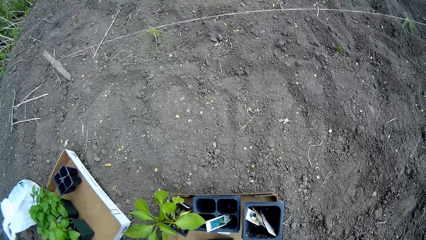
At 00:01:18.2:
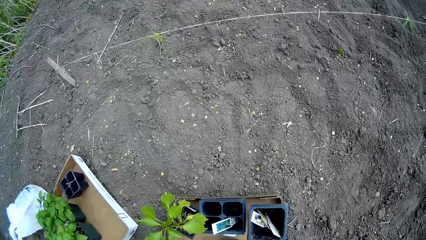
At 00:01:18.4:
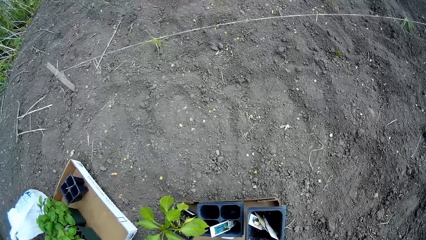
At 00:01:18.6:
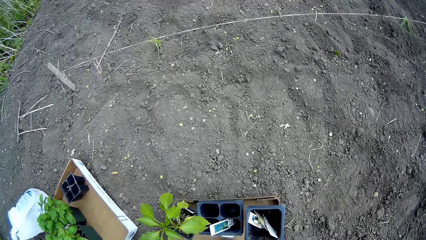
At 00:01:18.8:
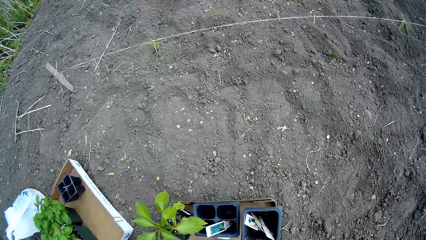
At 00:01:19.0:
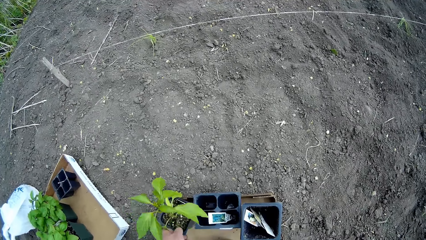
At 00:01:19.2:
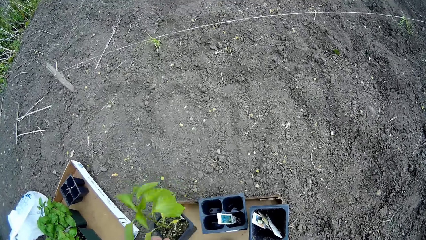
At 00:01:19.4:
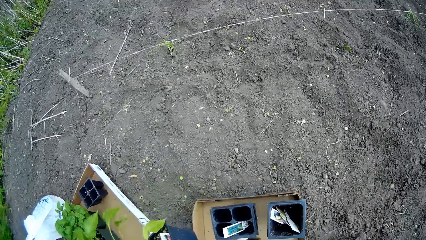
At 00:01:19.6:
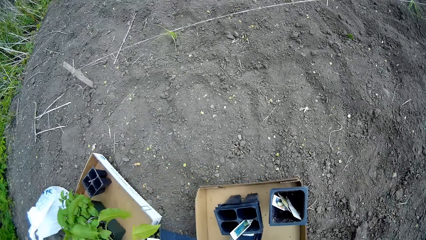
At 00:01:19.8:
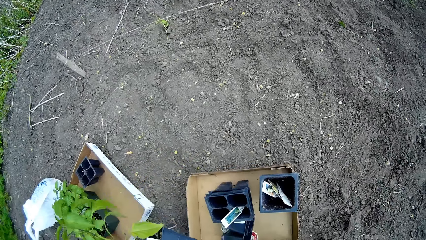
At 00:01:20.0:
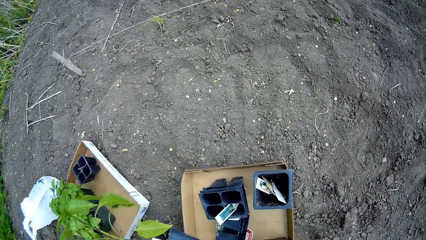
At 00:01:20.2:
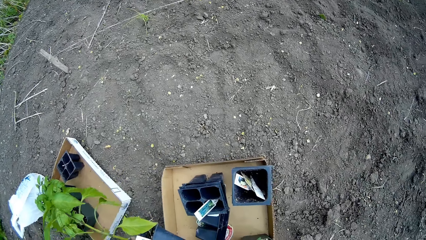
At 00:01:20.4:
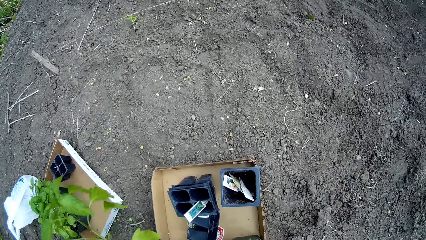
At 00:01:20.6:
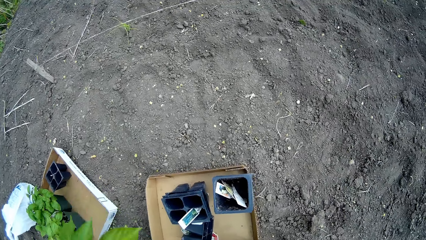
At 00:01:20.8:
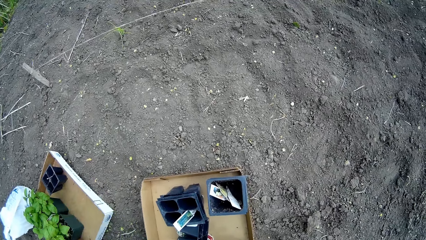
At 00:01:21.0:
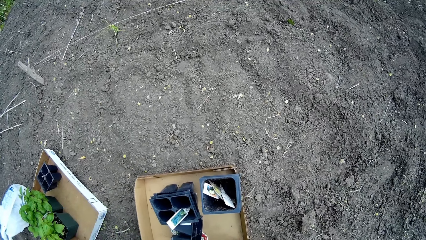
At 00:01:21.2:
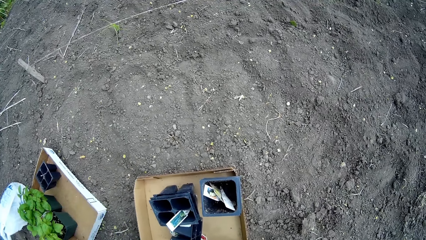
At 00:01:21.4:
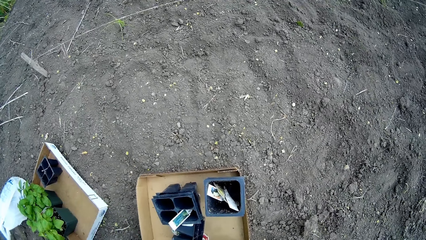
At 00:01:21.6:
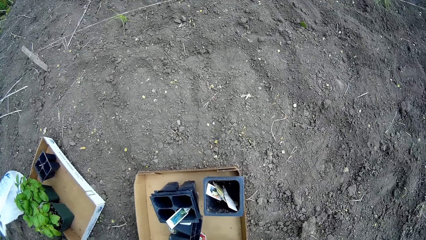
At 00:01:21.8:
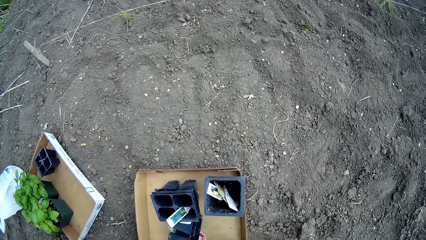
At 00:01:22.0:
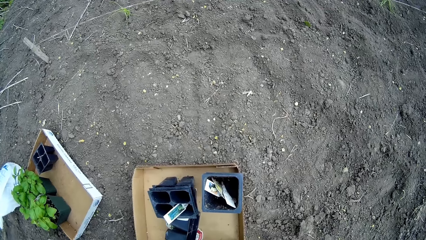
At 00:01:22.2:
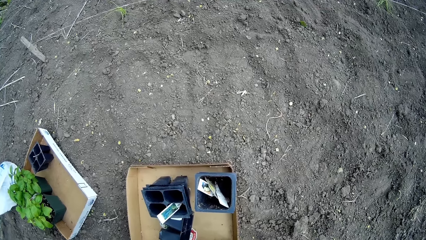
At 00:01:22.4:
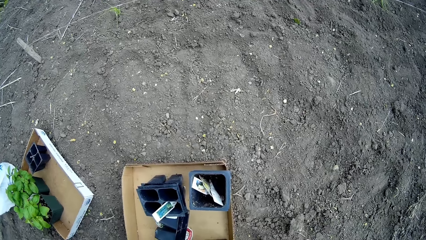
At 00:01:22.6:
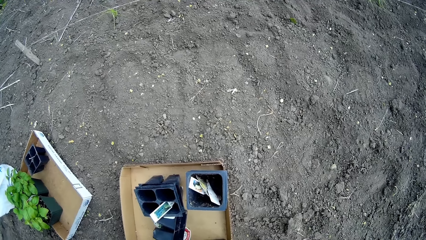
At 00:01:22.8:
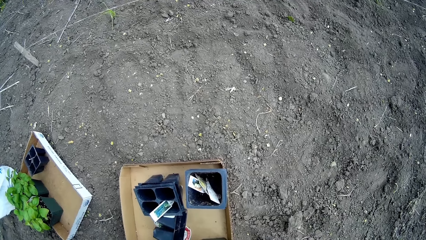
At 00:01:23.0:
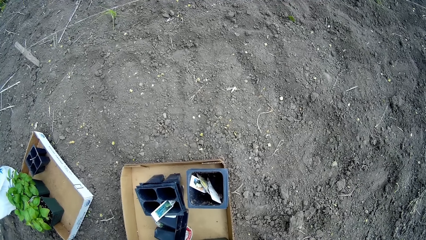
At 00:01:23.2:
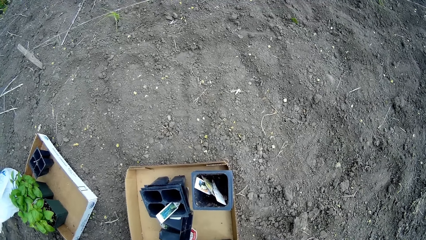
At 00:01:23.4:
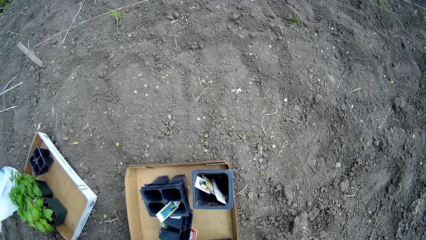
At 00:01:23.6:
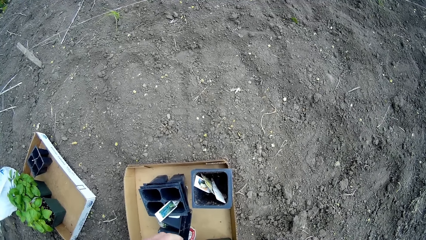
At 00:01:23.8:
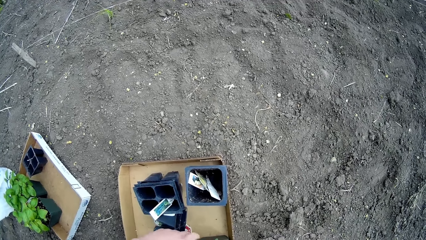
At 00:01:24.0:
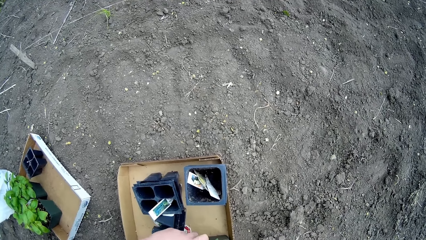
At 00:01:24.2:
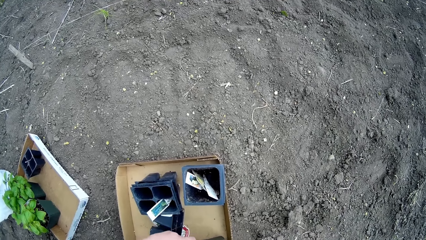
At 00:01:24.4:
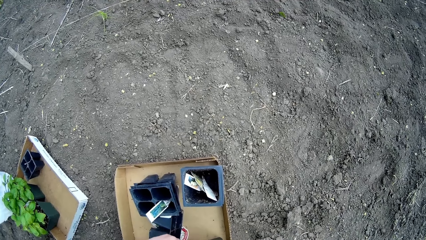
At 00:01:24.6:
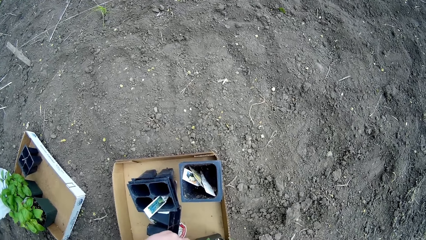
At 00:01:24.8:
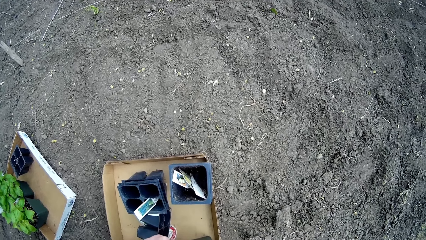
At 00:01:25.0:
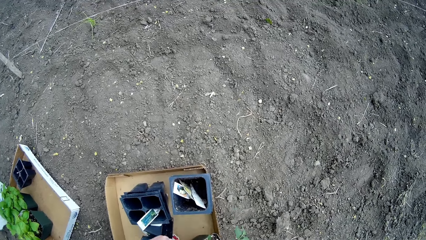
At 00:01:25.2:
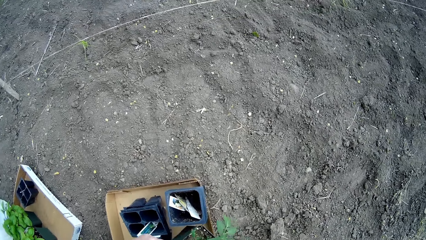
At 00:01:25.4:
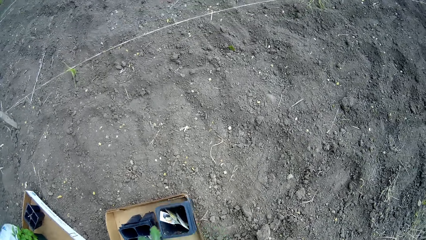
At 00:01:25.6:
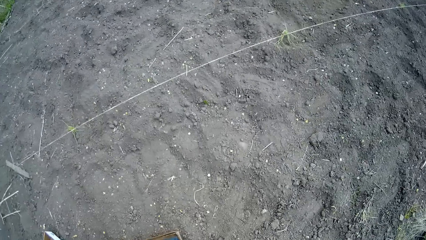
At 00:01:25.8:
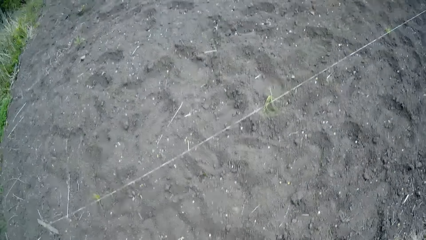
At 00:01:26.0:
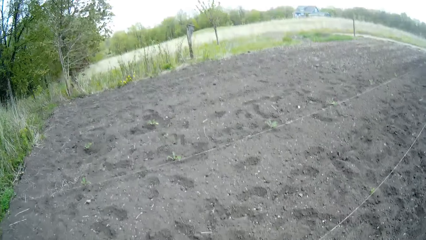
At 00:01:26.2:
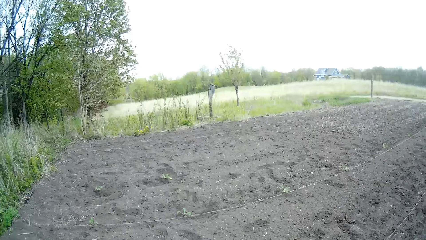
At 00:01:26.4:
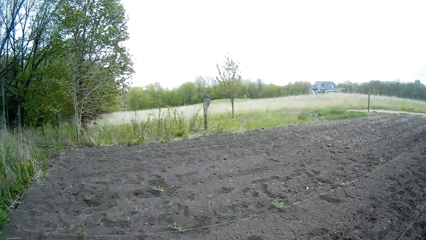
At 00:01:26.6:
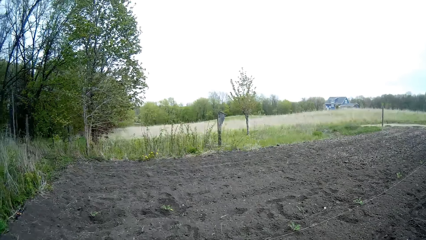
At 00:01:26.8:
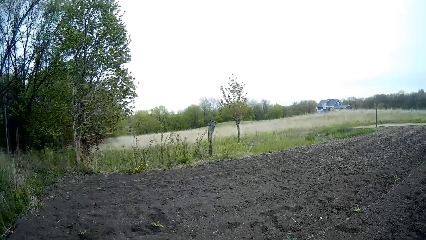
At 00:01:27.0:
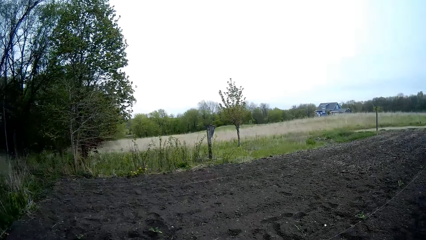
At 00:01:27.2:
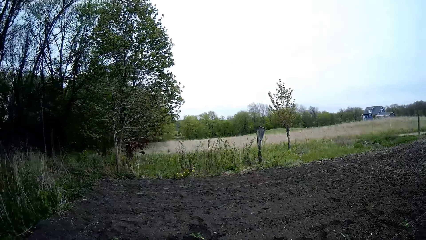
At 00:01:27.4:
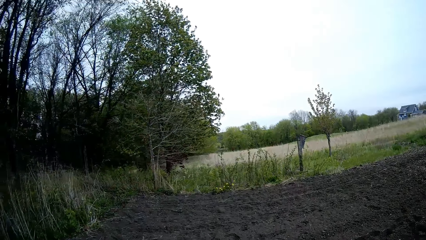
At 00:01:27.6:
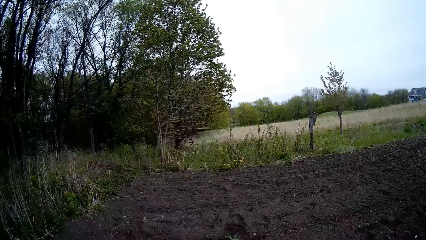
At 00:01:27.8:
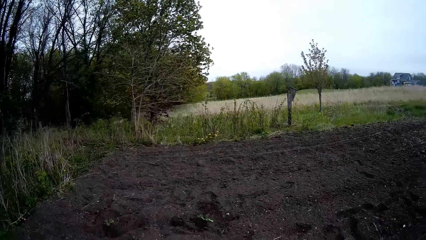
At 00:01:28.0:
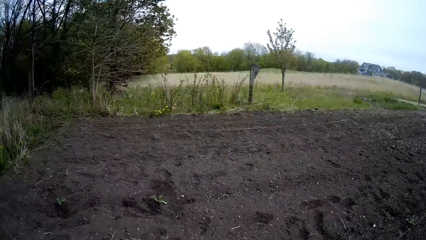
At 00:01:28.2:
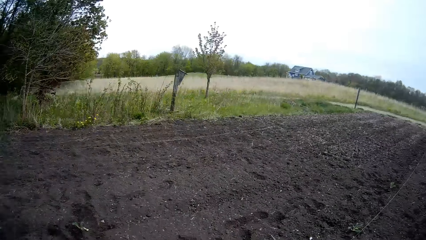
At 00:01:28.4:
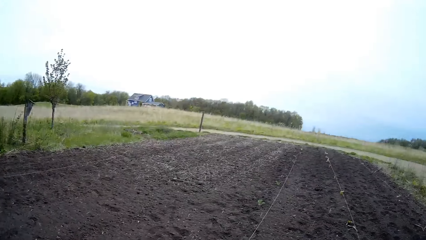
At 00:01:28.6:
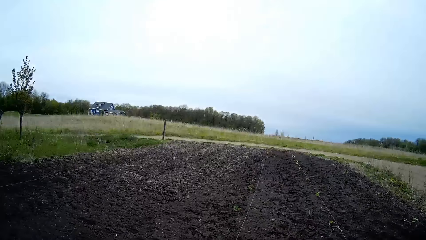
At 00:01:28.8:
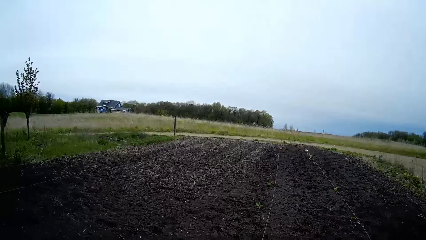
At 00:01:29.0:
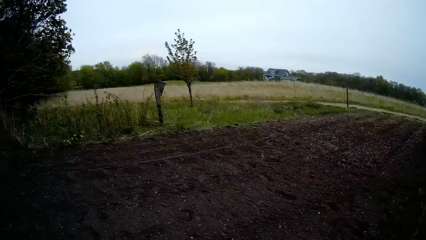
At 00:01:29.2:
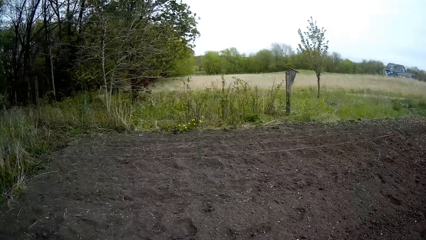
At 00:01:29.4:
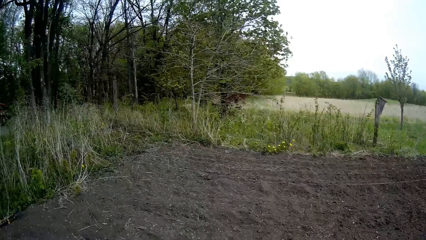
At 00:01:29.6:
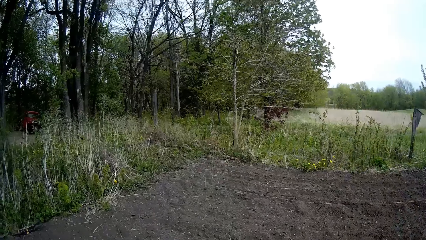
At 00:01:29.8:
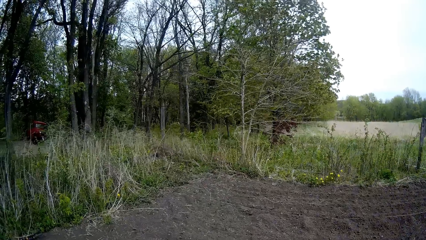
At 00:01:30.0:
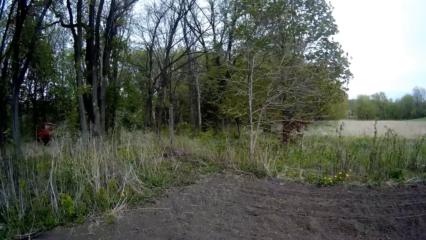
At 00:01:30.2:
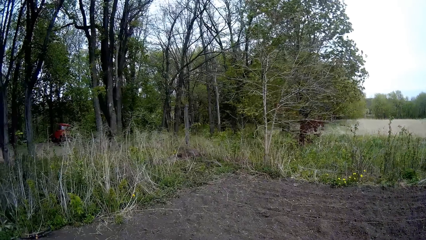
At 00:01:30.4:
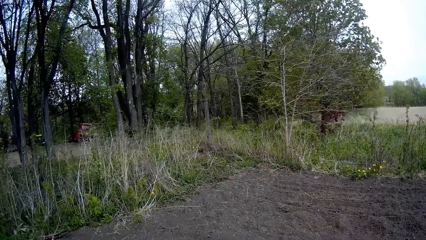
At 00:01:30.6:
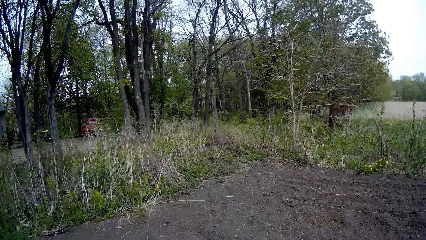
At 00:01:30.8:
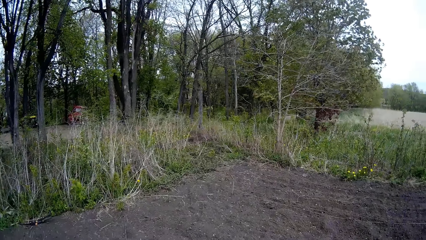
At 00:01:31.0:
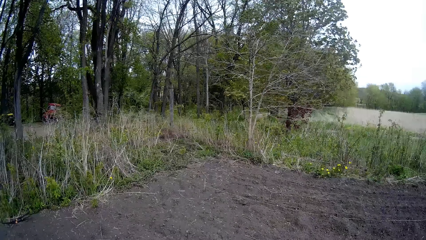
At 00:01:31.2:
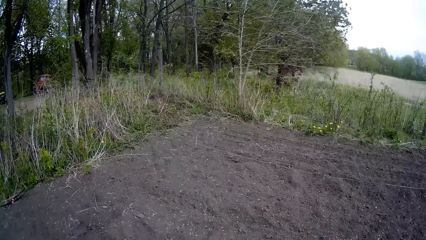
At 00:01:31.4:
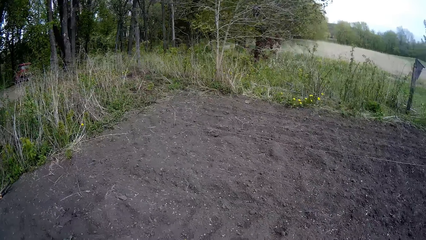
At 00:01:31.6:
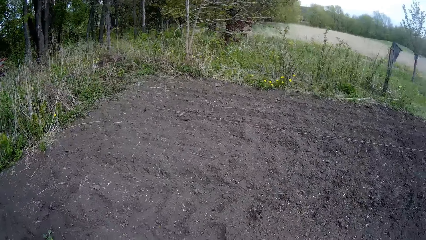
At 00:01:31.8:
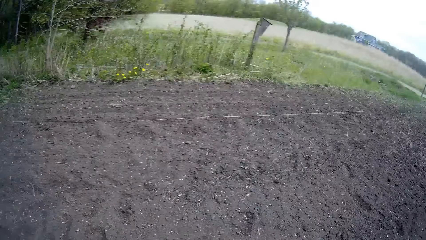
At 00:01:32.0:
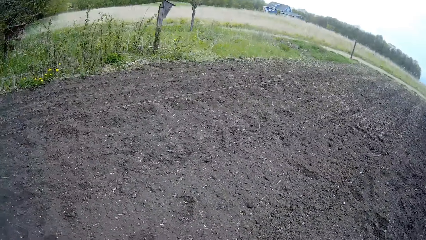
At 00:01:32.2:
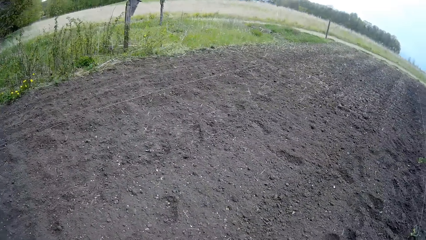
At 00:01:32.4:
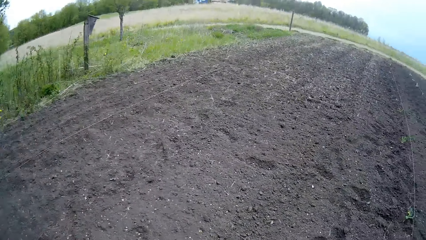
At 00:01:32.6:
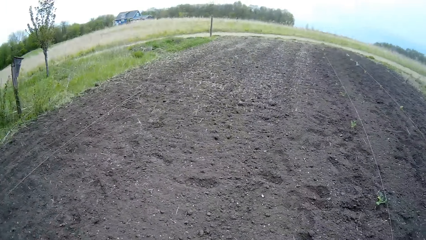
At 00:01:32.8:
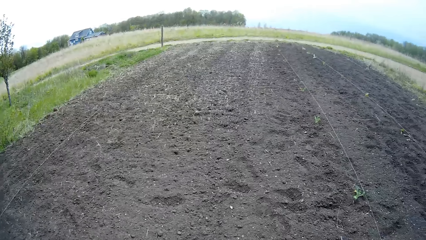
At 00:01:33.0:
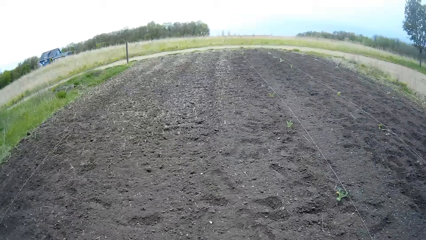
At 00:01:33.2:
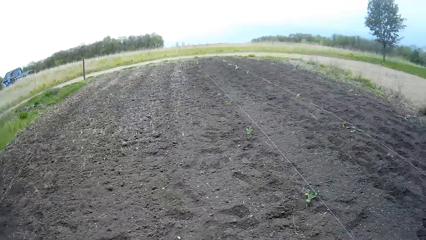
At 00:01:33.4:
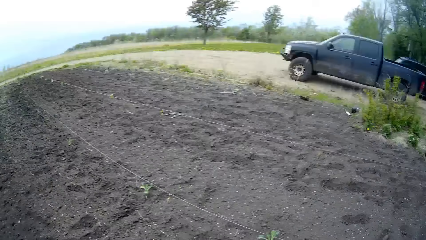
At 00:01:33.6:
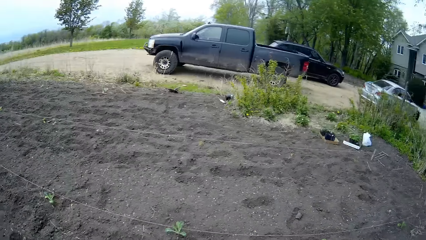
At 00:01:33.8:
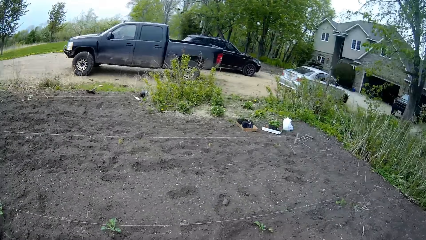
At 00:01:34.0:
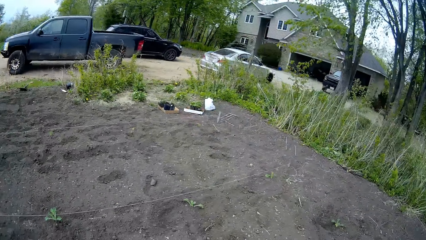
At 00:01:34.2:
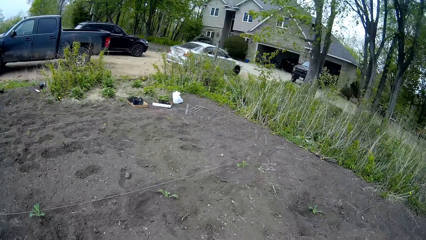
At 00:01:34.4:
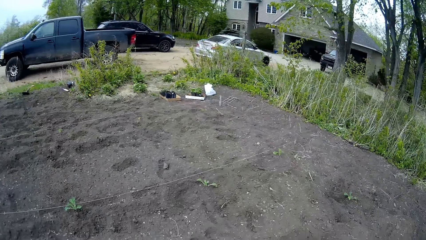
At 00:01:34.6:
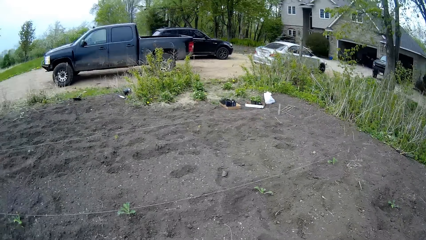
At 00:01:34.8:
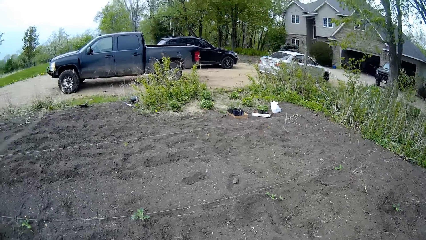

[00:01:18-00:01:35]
The camera wearer grabs a potted plant from a box on the ground with his left hand. He walks towards the end of the cultivated land.
